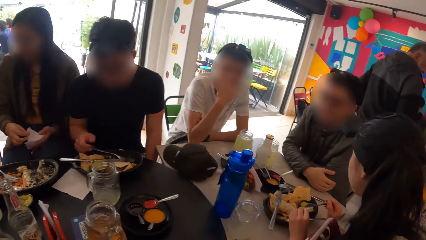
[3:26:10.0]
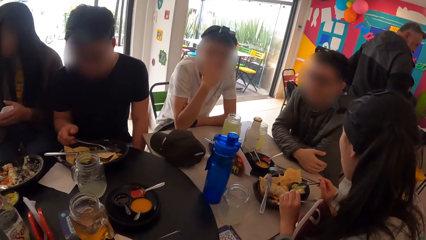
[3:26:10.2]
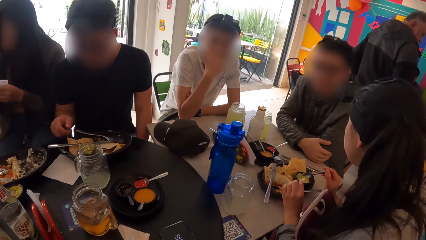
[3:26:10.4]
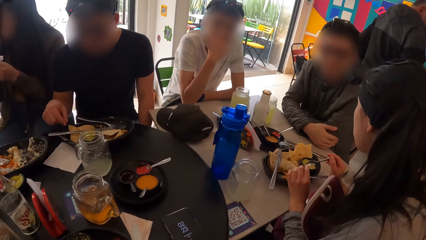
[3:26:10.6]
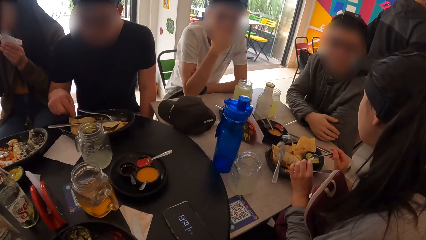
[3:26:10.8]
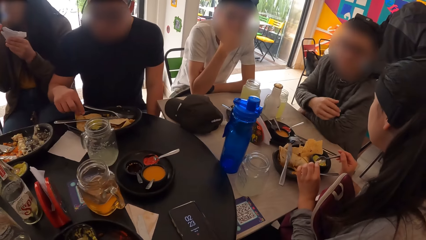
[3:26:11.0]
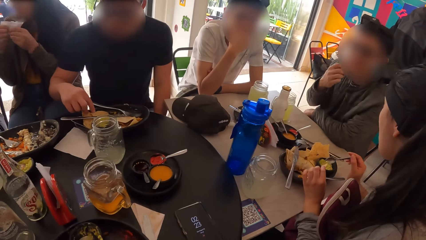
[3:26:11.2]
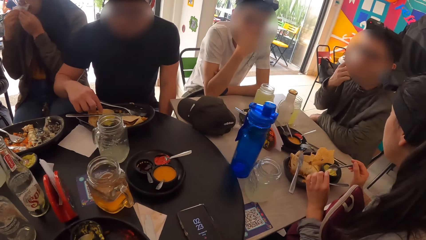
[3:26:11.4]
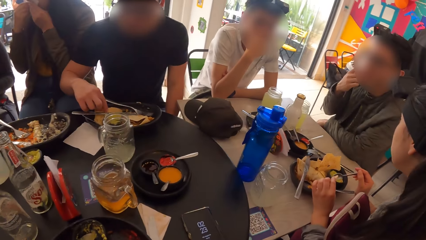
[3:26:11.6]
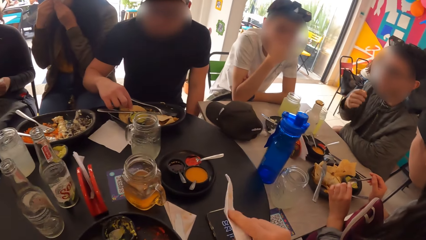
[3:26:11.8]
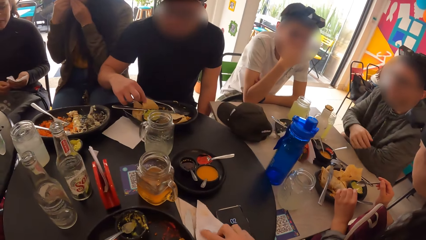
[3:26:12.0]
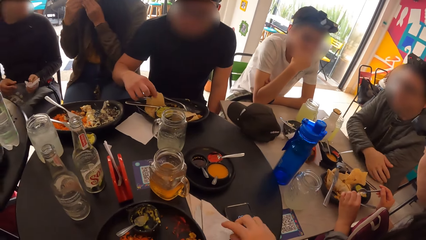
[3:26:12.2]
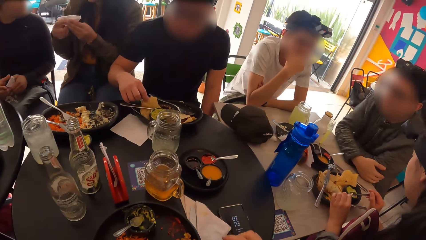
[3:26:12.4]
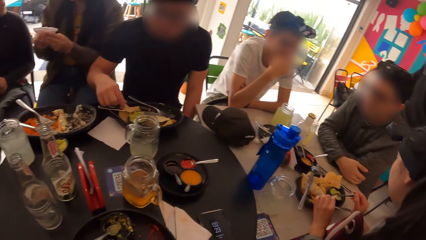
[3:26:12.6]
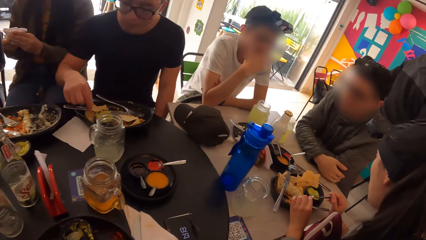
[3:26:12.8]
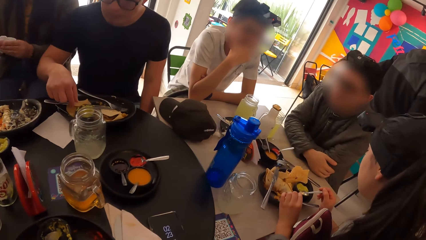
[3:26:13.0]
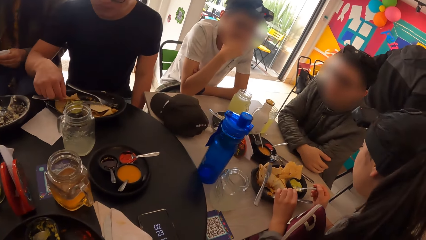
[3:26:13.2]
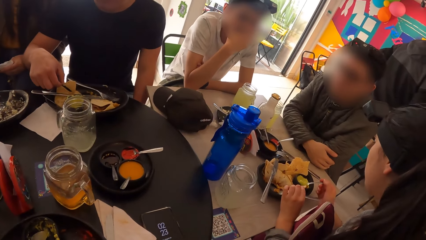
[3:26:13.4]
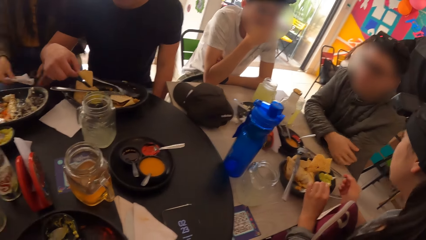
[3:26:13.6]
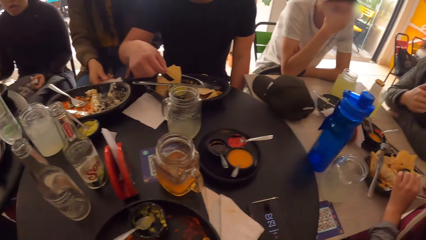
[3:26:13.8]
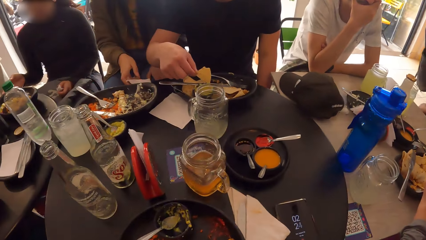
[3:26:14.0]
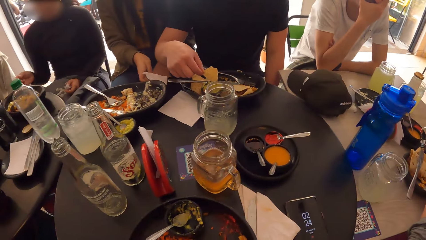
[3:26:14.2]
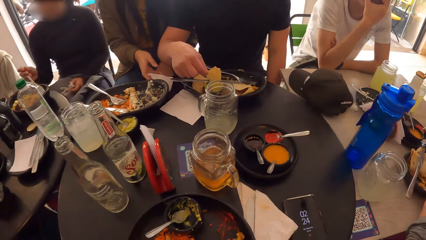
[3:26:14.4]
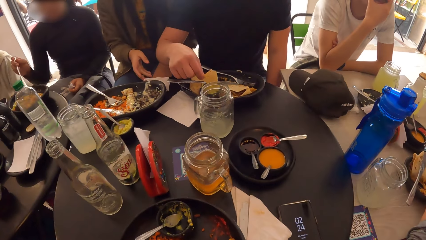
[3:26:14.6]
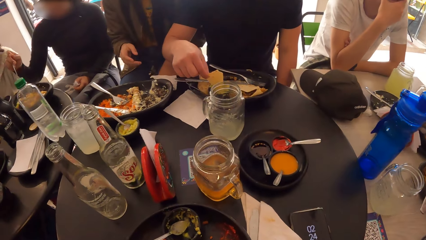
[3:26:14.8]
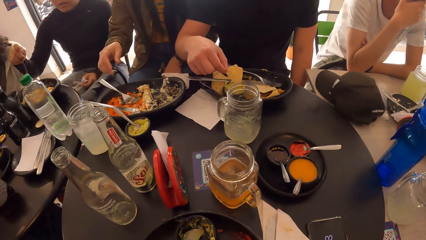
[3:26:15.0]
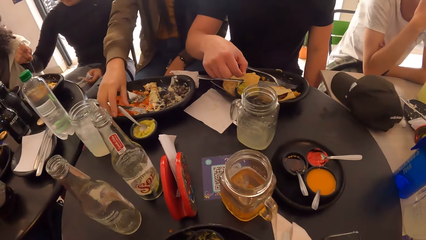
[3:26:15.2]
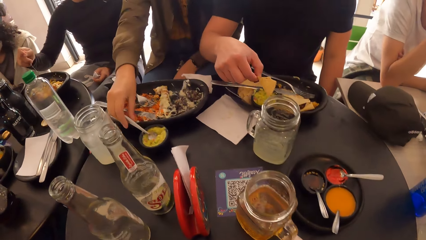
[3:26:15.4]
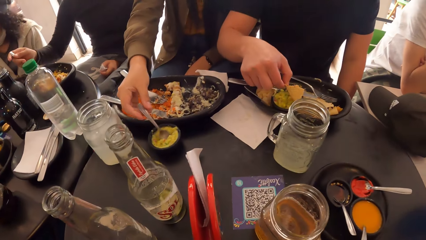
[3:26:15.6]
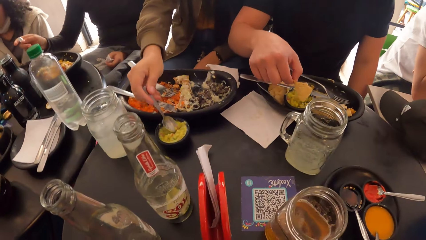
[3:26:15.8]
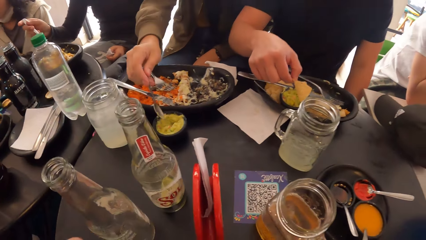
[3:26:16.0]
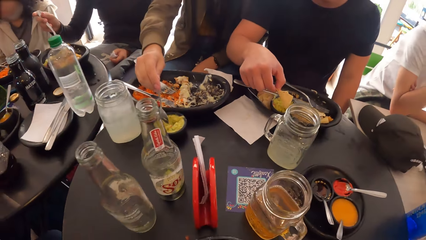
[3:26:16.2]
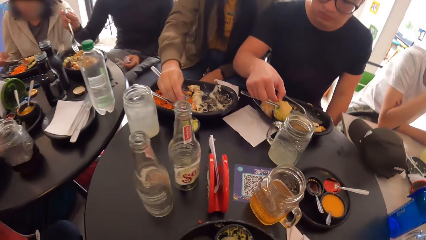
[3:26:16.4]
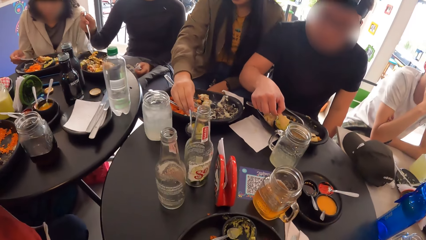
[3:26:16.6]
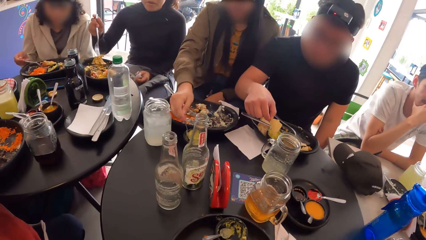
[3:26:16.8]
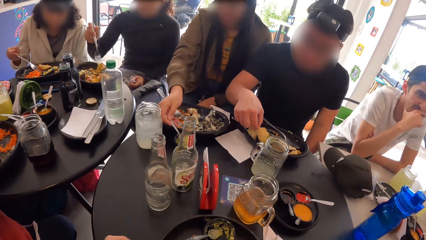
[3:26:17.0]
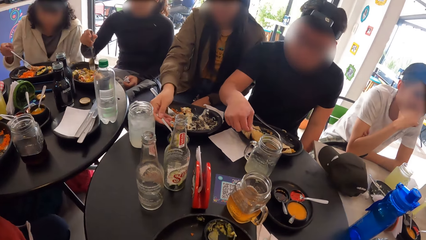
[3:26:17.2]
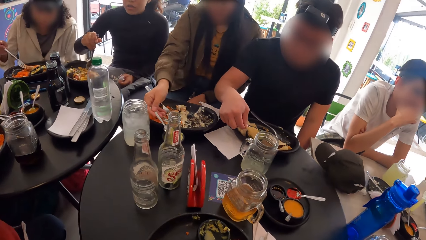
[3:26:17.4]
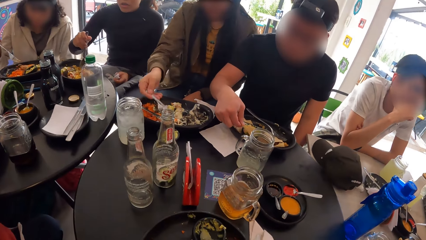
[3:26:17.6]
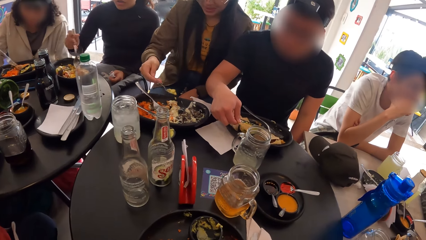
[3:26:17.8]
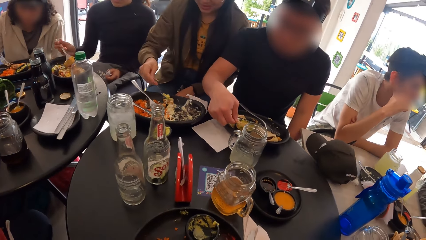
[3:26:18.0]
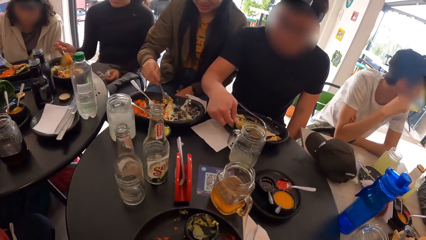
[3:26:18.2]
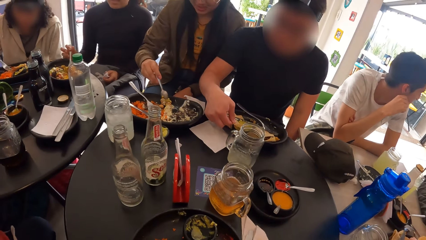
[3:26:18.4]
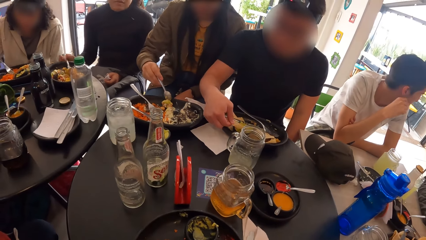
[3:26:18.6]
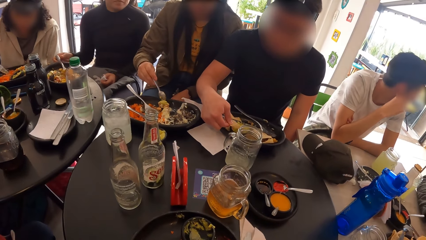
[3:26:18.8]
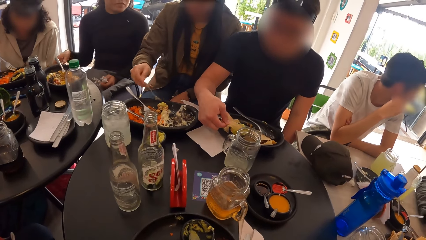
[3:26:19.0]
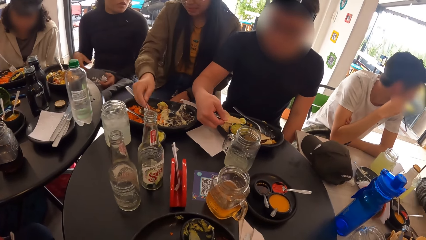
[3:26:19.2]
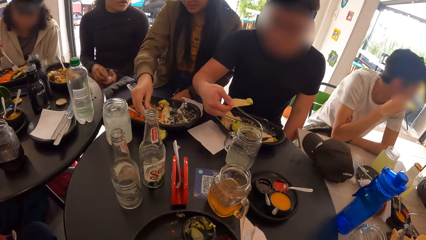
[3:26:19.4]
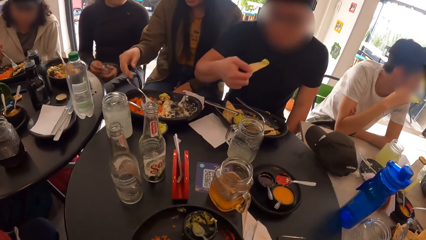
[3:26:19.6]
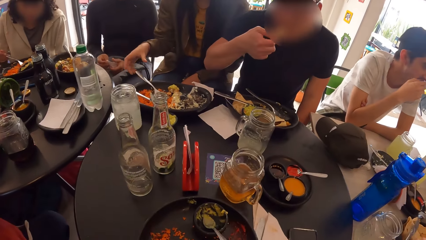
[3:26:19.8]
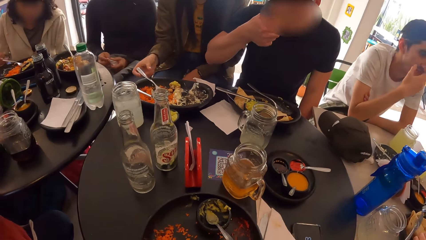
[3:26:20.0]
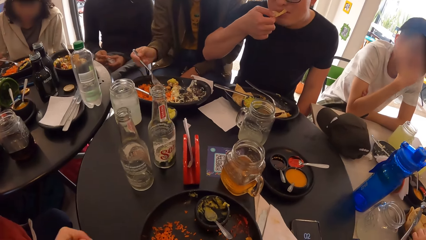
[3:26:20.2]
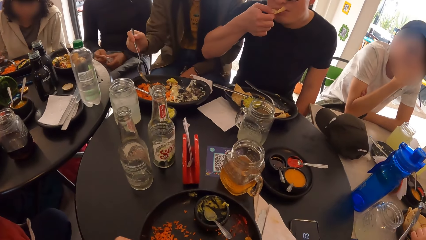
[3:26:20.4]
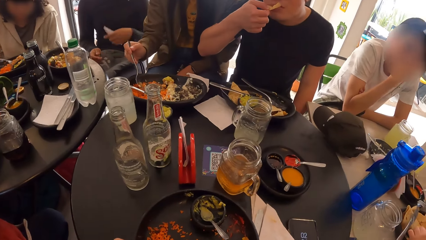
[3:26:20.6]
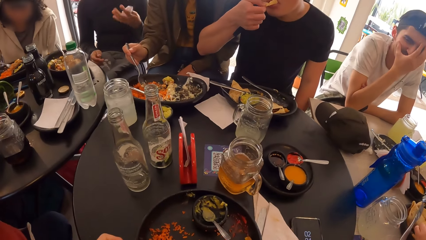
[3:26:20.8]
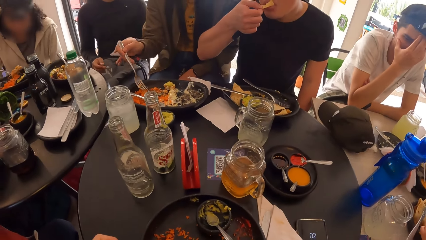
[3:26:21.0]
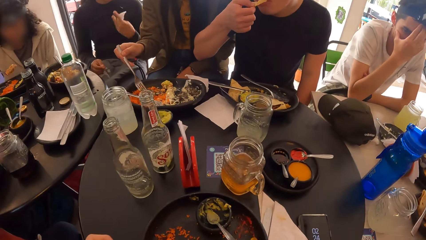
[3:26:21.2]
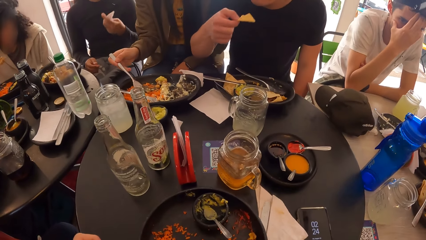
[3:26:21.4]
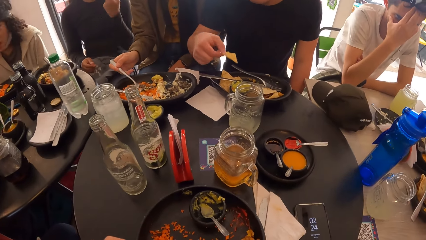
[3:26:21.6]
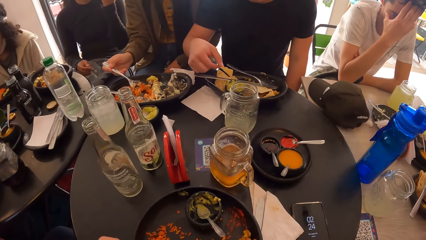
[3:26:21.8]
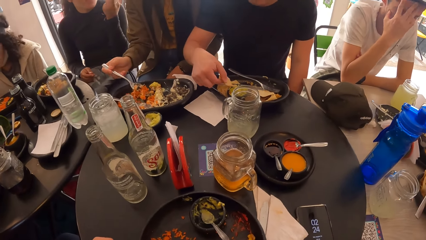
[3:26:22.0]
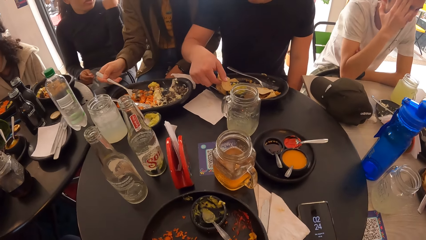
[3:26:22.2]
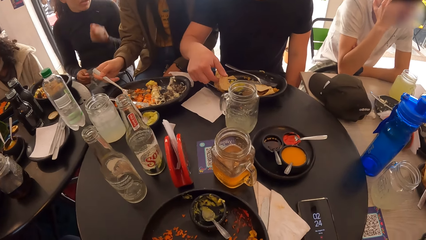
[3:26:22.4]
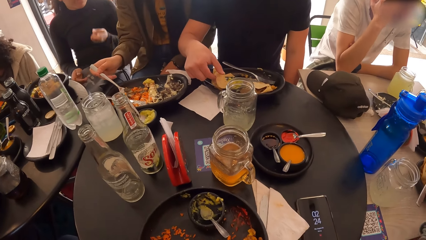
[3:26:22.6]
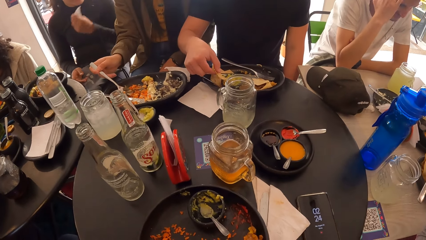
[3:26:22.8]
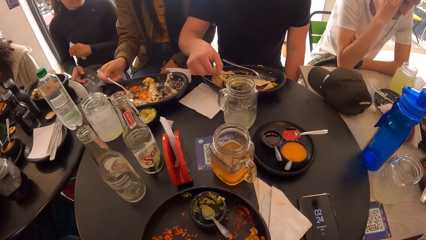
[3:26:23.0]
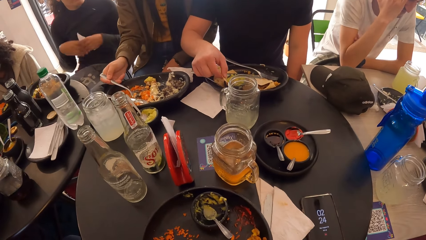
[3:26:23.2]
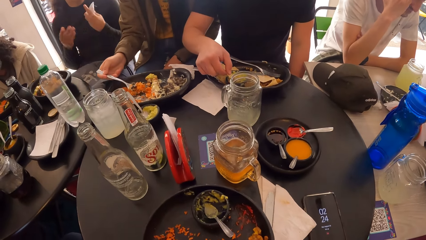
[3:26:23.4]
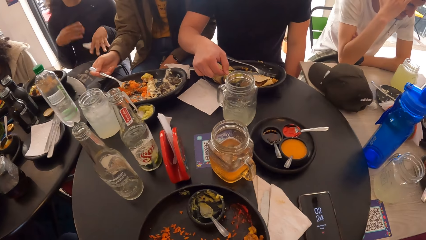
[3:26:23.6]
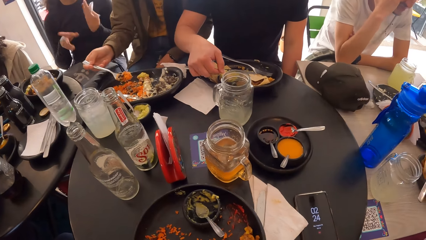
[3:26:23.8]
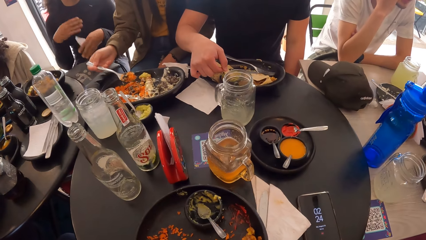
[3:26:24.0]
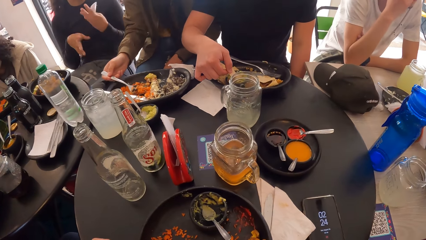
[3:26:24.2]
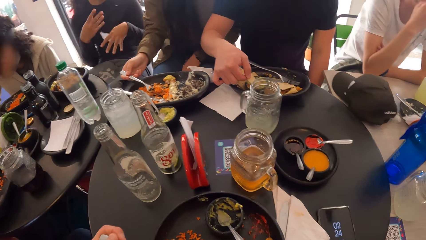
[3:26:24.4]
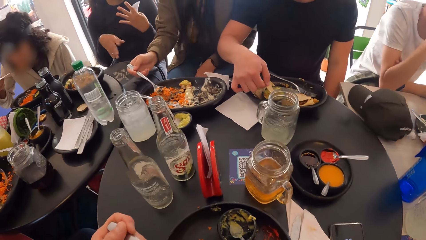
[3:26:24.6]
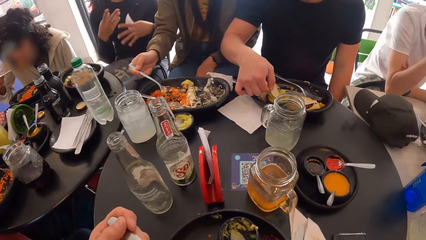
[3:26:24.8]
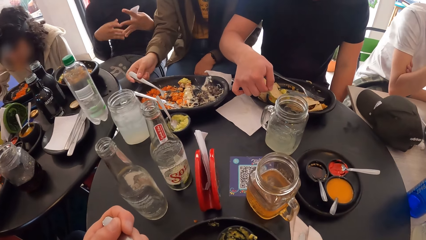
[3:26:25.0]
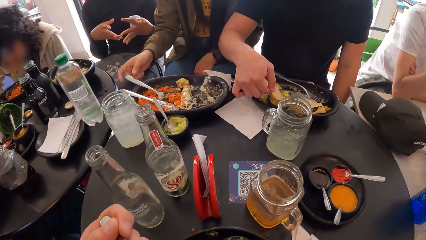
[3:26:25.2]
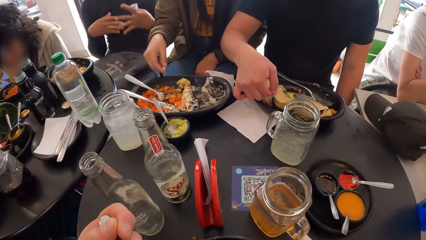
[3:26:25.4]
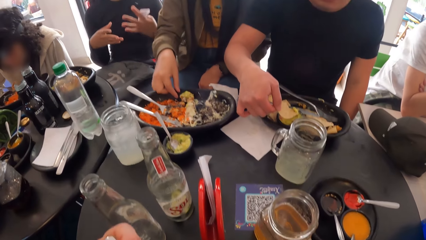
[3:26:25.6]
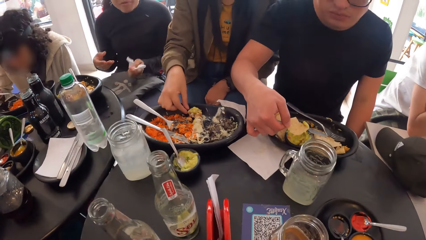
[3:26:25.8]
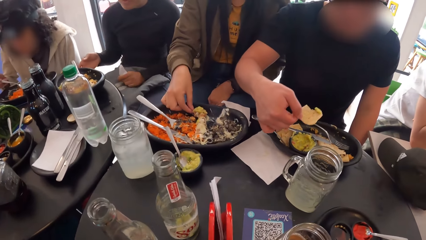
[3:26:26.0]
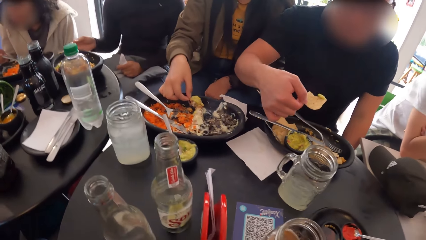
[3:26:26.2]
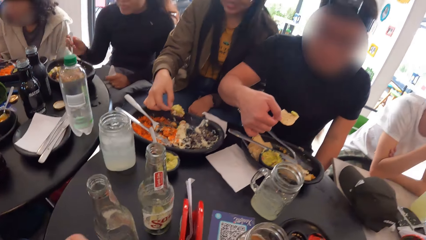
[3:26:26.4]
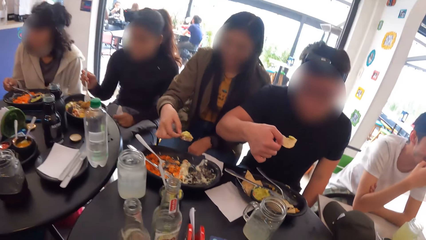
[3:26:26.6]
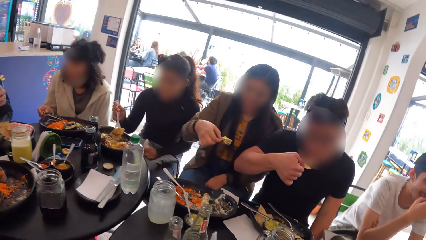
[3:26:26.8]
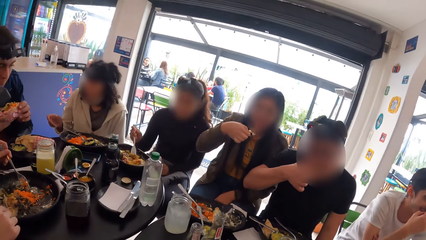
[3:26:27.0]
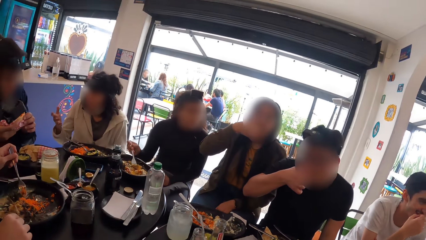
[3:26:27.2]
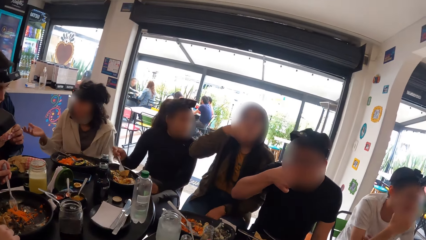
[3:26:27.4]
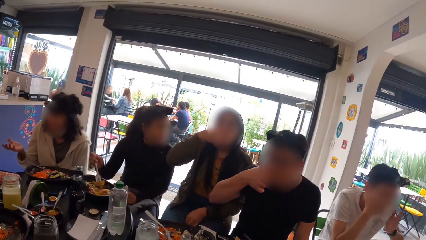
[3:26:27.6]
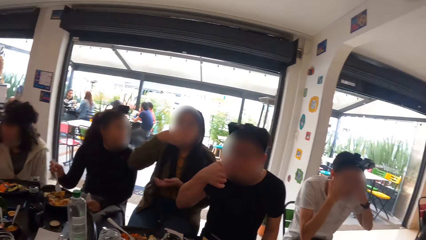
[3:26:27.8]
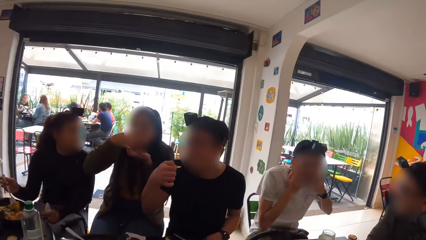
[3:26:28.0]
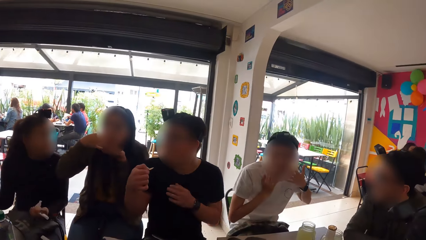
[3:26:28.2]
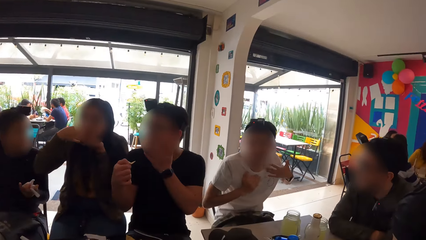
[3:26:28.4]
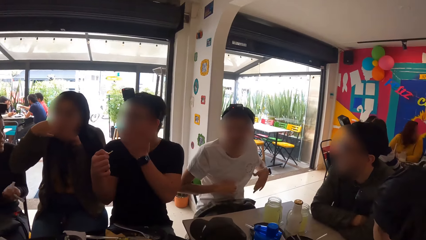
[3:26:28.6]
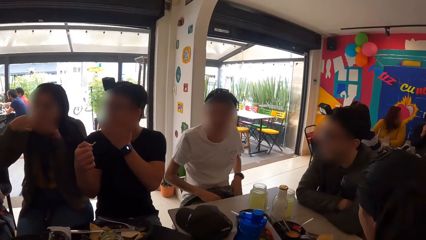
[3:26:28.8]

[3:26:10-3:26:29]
The camera wearer uses a serviette. A man puts his left hand in the plate. The camera wearer drops the tissue on the table with his right hand. He looks around the restaurant. A woman scoops with the spoon in her right hand to the plate. The camera wearer moves his hand. Another woman drops the fork in the plate. The camera wearer looks around the restaurant. The man eats food with his right hand. The first woman drops the spoon in the bowl. A woman picks up the fork with her right hand. The camera wearer moves his hand. The man drops the food in the plate. The camera wearer lifts a spoon with his left hand. The first woman lifts food with her right hand. The man puts food in his mouth with his right hand. The first woman puts food in her mouth with her right hand. The camera wearer looks around the restaurant.
